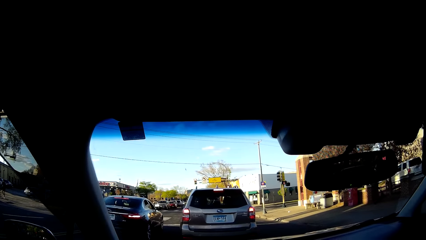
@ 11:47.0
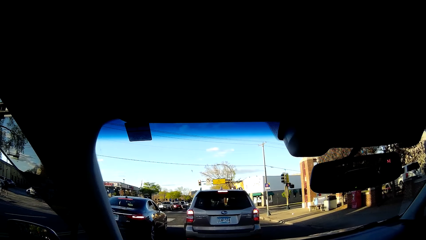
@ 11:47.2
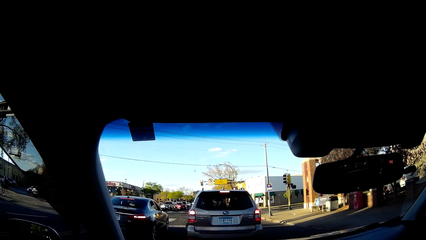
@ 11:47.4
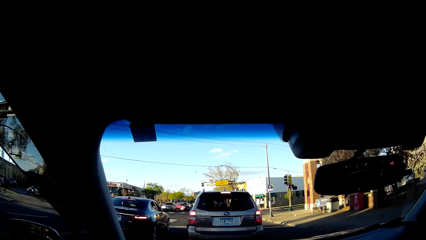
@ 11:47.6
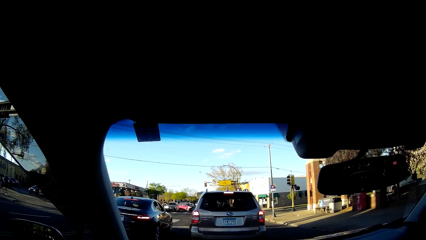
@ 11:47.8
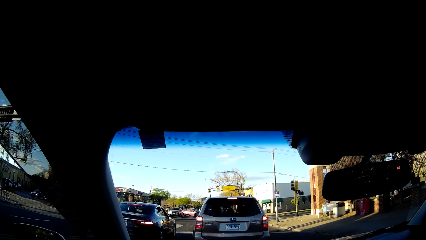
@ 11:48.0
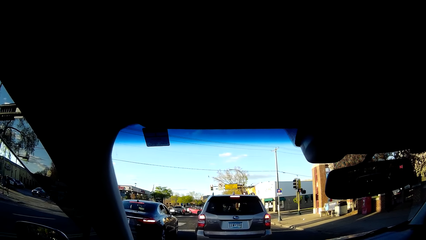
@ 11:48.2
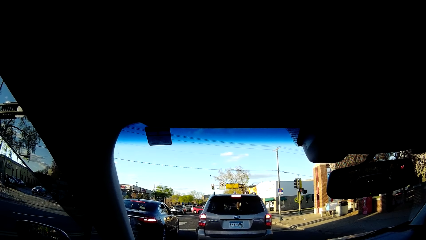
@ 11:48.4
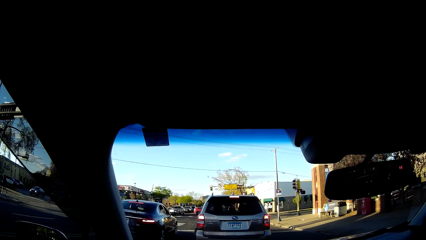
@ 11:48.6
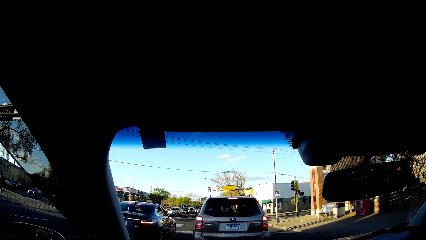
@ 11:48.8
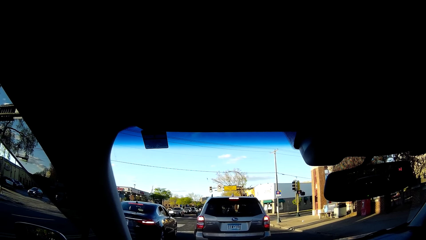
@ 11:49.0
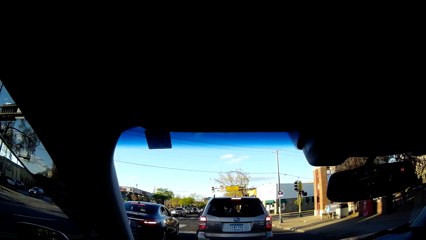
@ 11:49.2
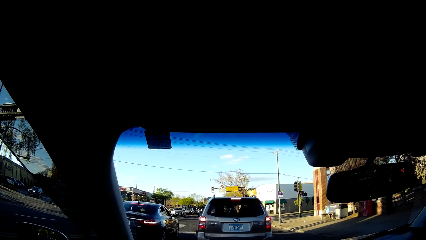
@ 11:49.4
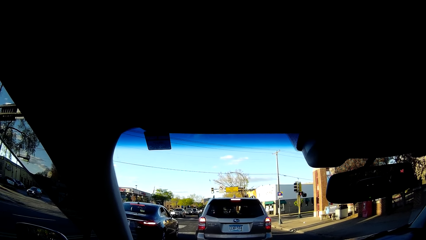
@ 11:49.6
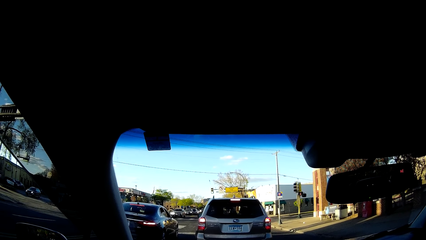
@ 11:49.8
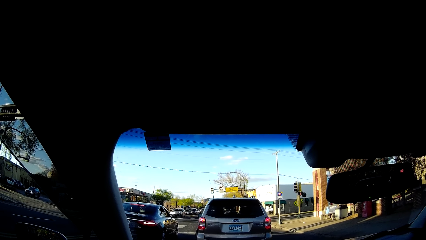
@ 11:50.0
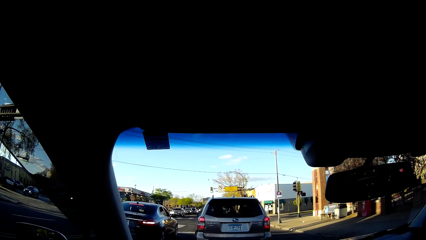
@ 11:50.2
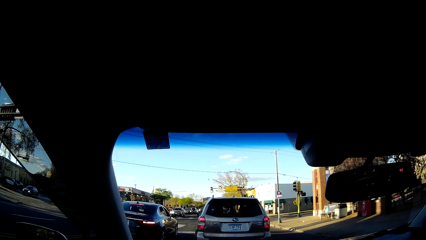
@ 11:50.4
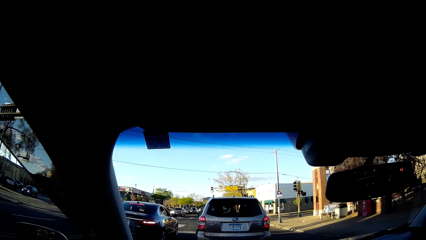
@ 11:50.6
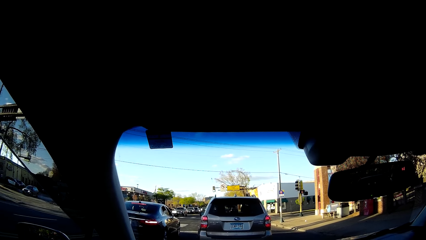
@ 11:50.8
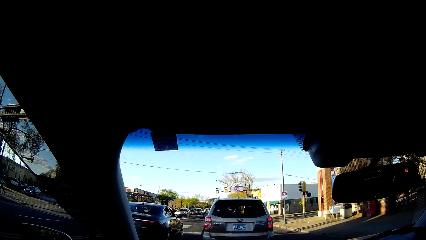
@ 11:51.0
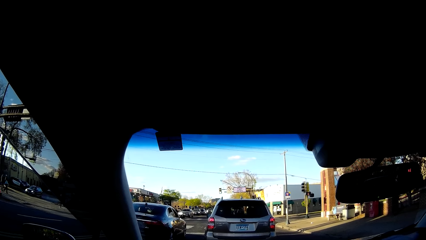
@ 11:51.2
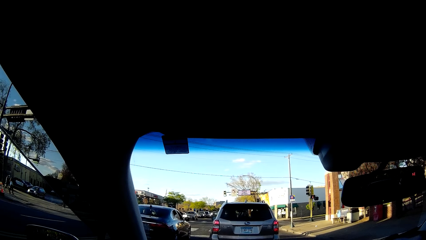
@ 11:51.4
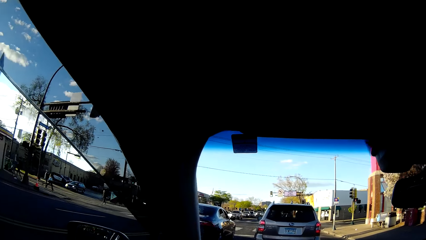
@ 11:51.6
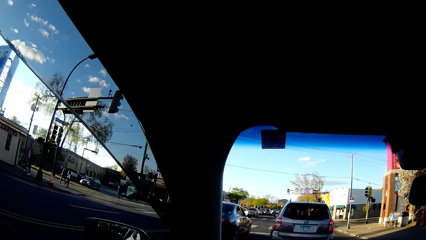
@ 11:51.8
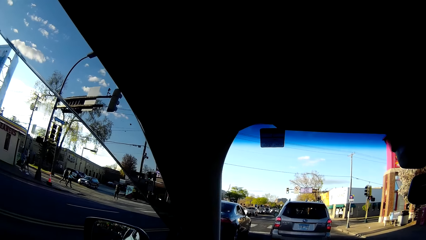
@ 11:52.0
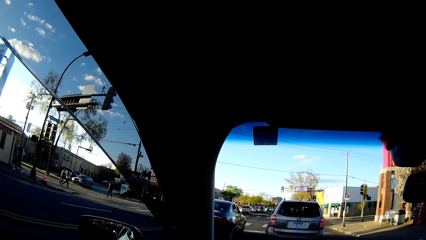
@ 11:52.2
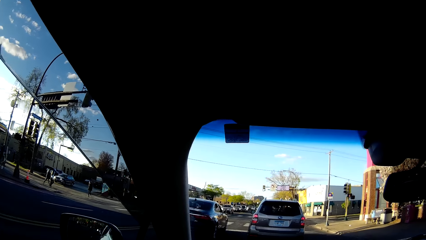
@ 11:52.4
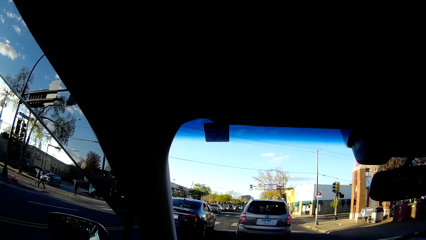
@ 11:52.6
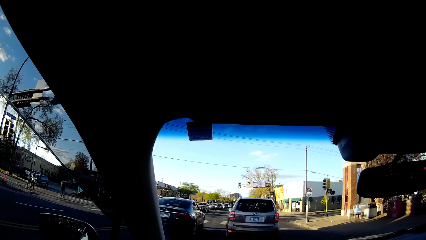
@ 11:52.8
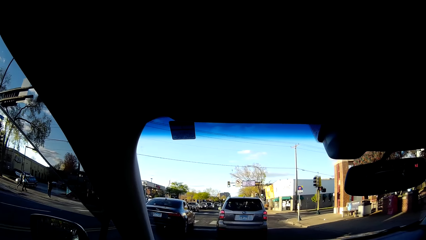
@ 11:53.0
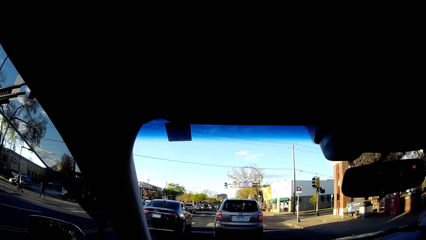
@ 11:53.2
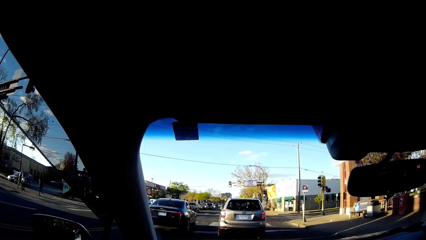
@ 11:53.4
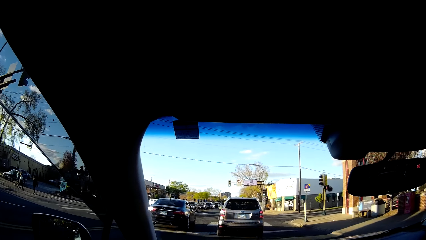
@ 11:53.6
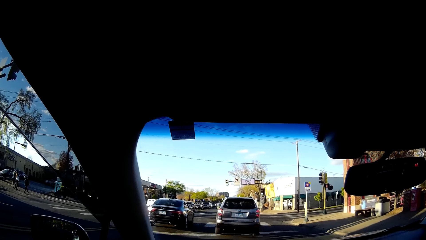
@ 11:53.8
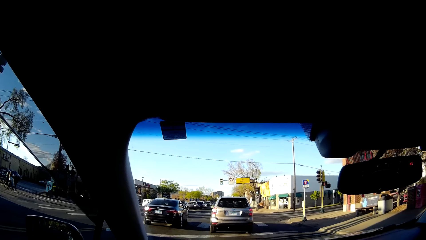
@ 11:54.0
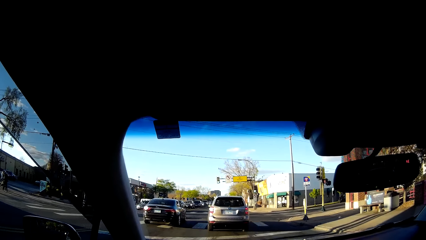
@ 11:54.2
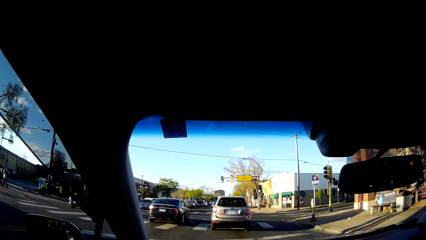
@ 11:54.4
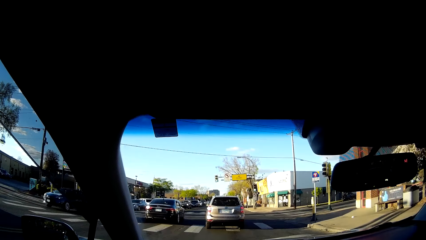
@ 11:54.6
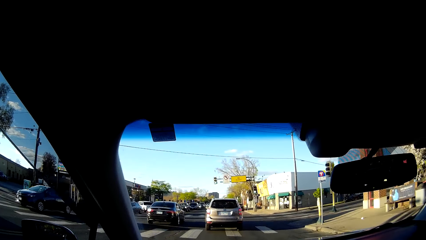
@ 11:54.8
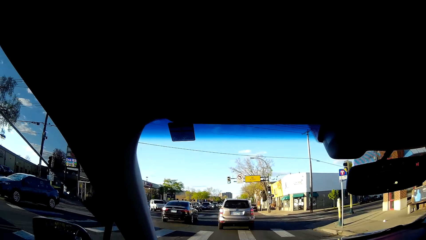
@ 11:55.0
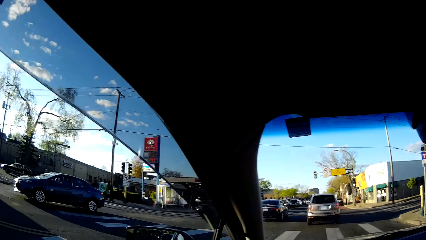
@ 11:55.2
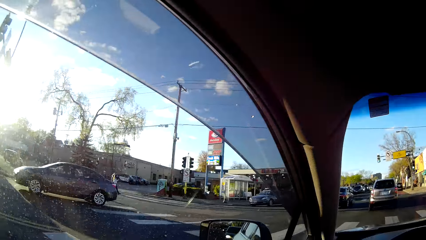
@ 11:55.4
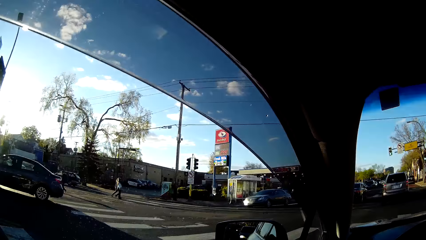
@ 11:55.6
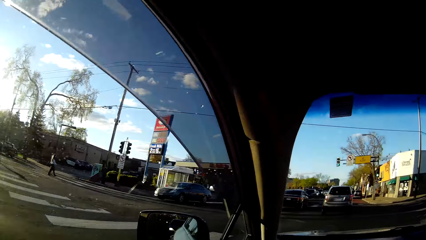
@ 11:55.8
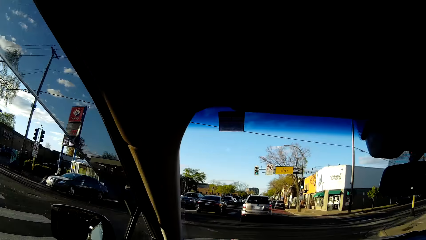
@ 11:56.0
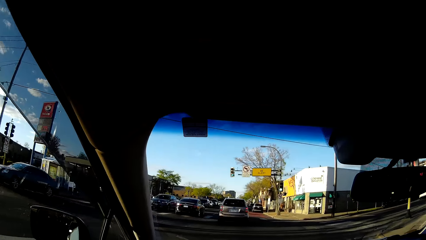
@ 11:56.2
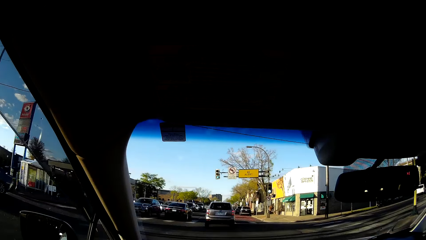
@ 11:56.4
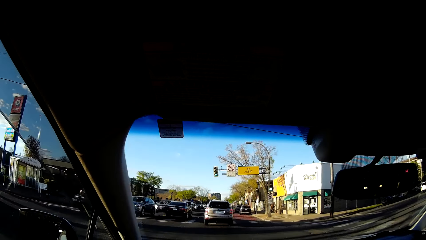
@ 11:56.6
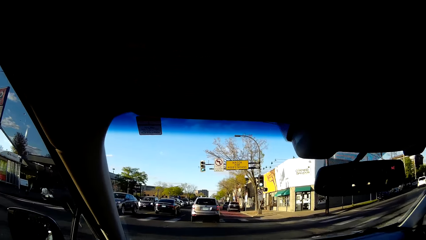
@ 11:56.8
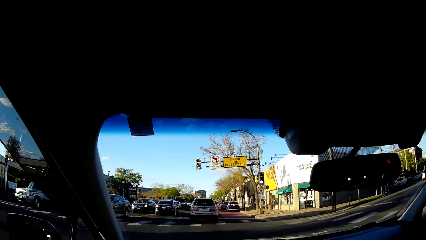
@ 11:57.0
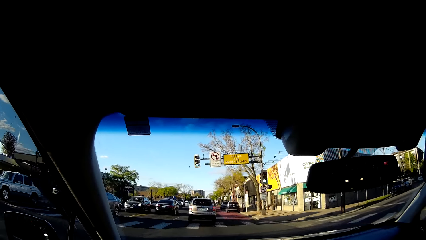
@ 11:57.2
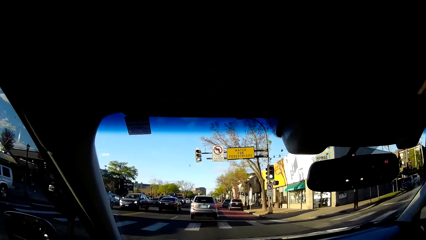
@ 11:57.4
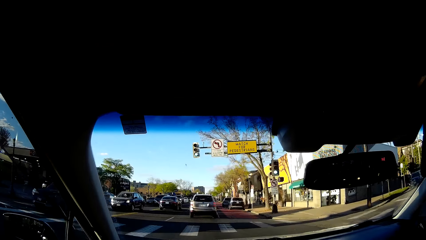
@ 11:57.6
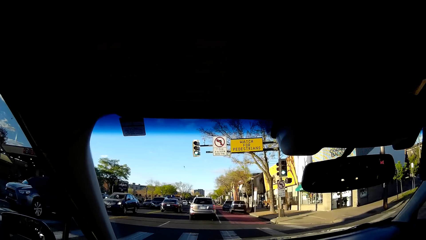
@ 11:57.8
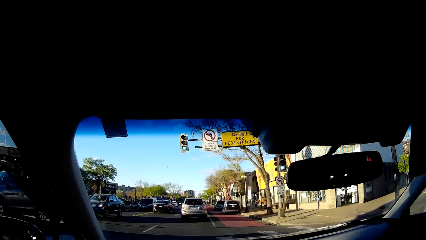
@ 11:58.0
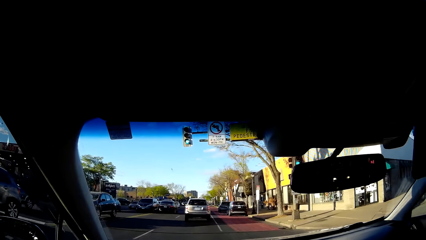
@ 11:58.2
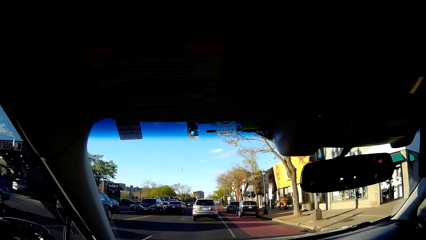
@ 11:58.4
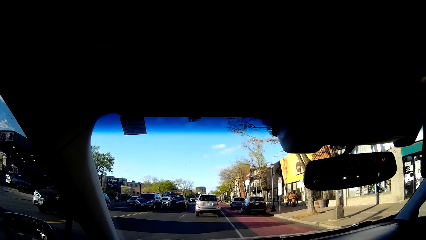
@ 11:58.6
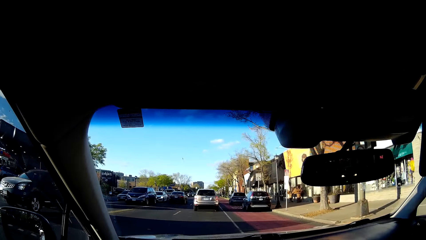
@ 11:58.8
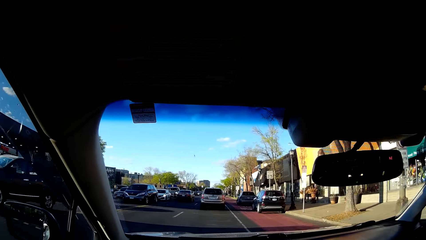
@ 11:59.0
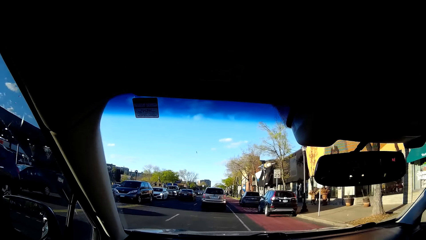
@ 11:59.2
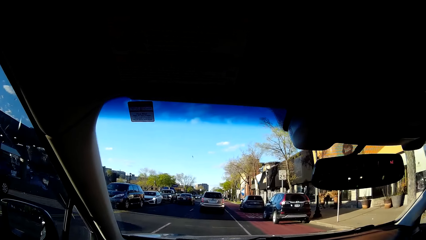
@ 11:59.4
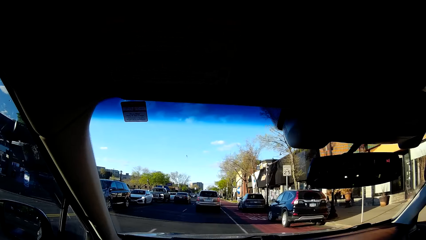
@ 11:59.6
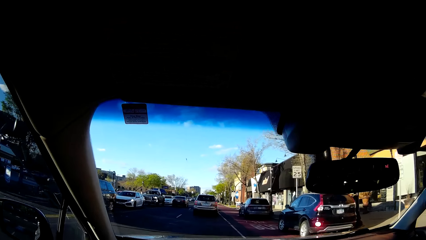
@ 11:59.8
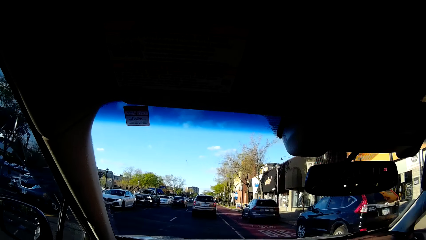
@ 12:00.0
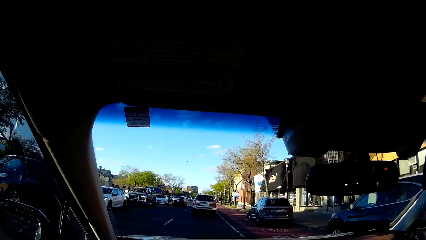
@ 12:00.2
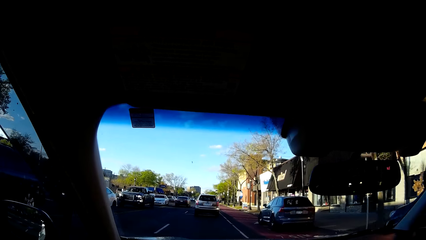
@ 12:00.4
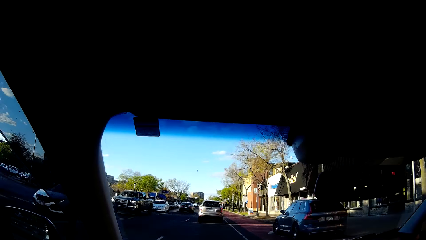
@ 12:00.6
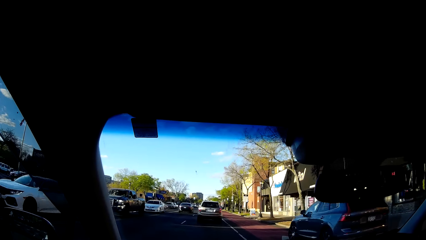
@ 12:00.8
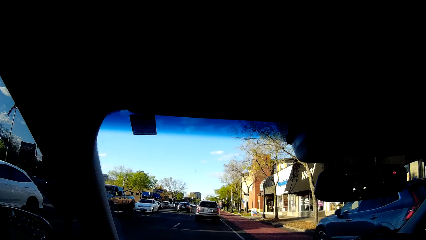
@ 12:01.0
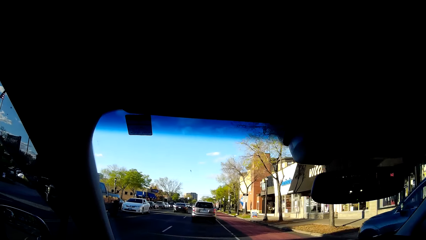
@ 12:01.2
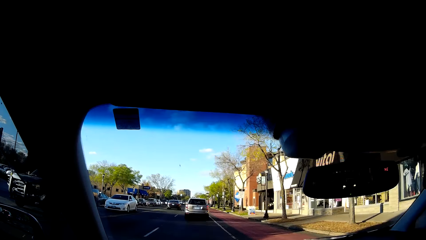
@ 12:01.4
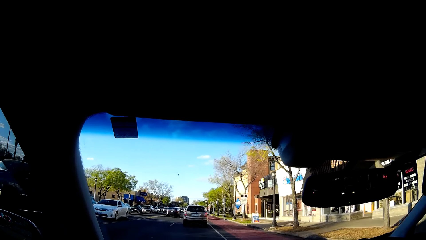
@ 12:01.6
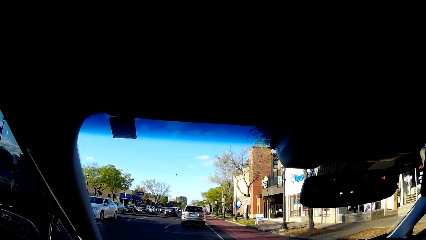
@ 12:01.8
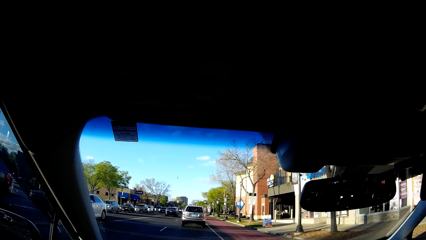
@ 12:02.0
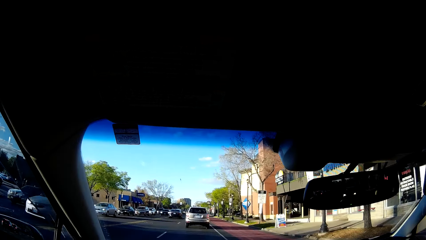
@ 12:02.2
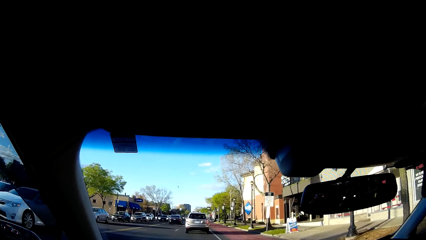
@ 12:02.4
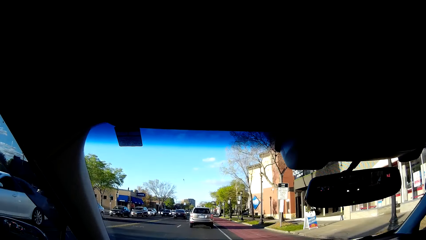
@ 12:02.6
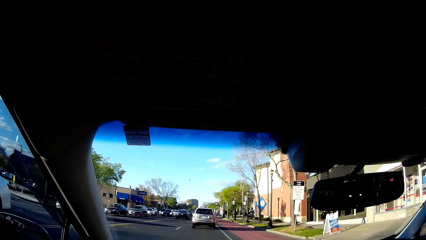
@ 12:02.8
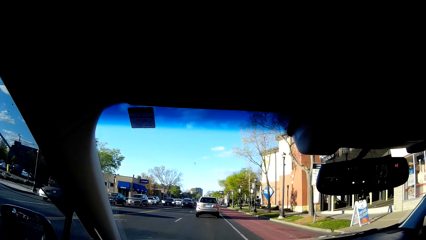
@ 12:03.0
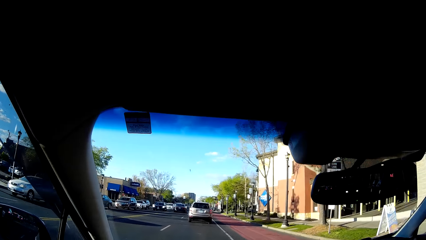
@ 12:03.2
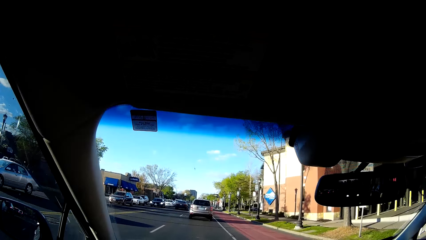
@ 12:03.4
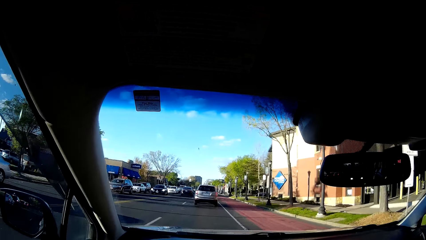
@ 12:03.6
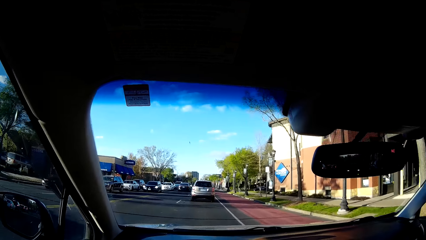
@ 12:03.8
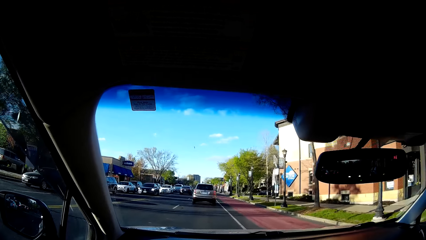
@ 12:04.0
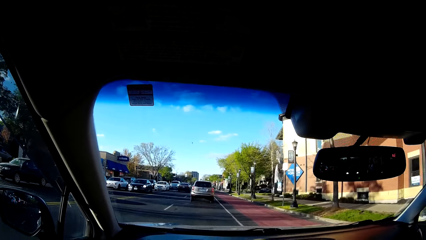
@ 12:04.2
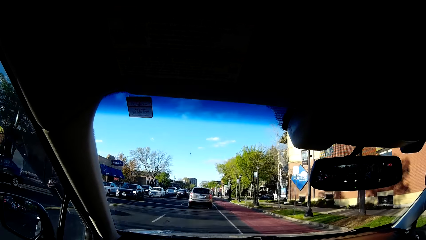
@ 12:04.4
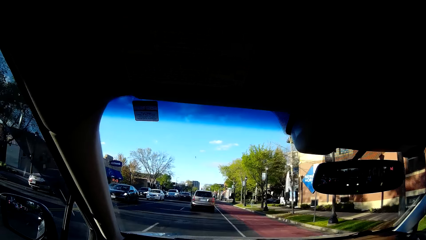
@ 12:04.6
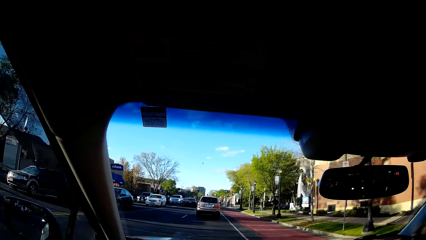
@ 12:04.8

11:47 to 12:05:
The camera wearer looks around. They sing. They drive the car on the road behind the silver car. They drive the car. They sing while driving. They sing while driving again.
